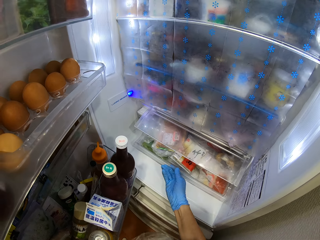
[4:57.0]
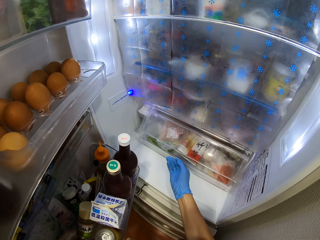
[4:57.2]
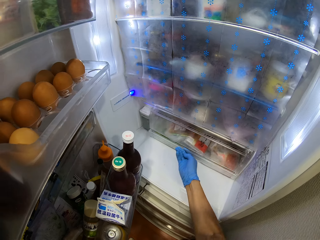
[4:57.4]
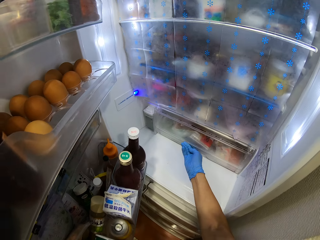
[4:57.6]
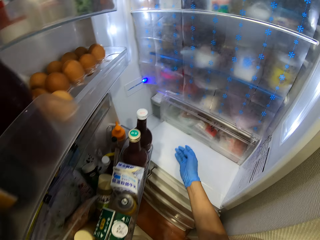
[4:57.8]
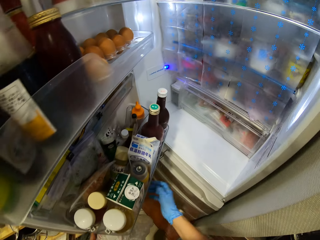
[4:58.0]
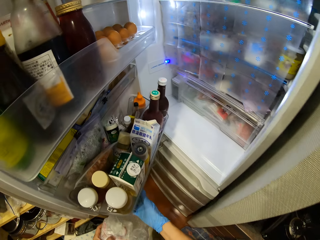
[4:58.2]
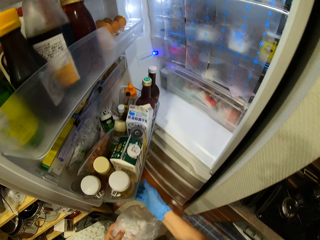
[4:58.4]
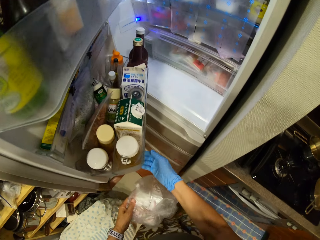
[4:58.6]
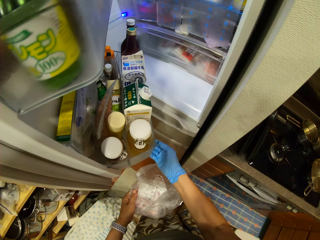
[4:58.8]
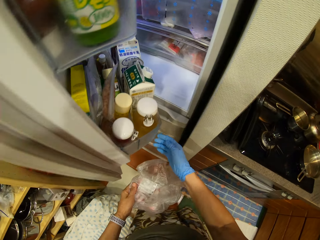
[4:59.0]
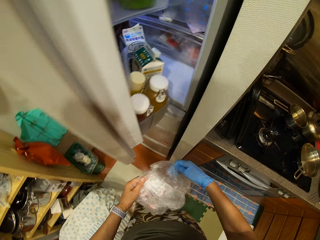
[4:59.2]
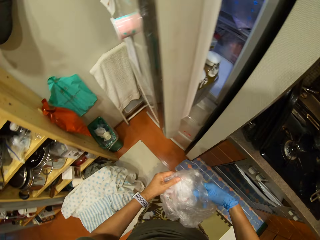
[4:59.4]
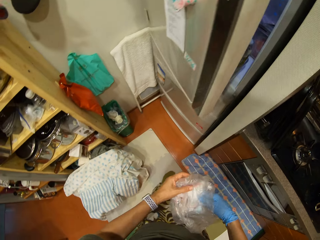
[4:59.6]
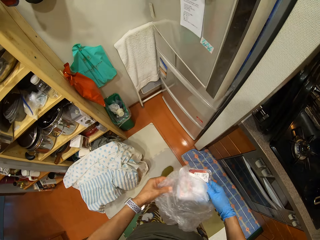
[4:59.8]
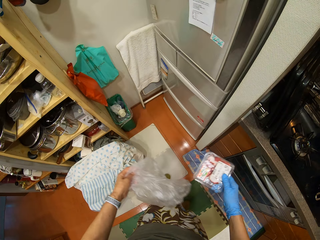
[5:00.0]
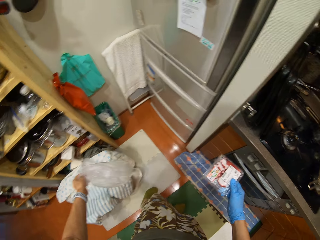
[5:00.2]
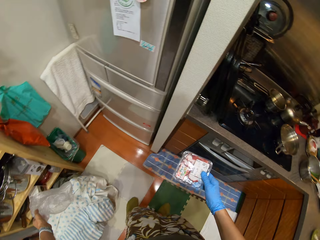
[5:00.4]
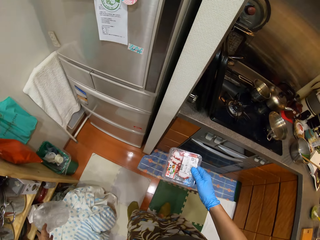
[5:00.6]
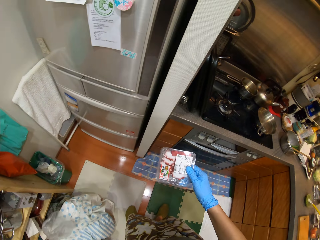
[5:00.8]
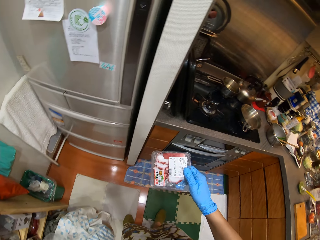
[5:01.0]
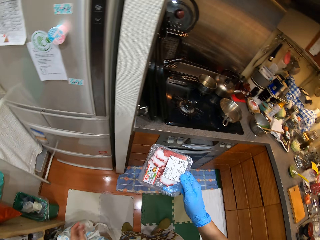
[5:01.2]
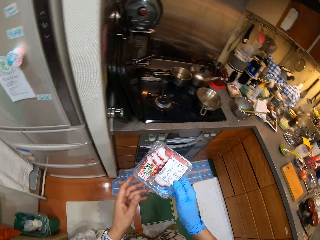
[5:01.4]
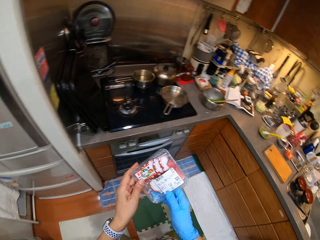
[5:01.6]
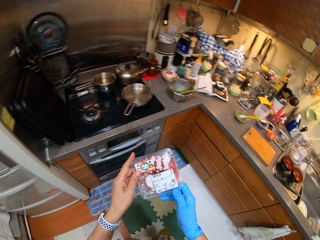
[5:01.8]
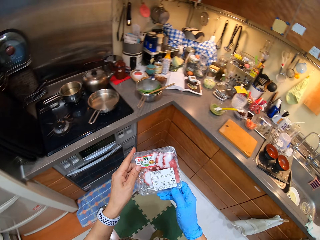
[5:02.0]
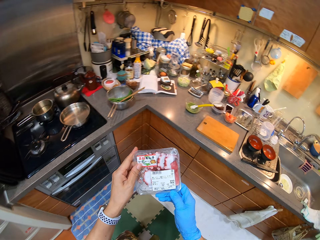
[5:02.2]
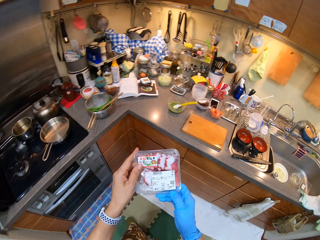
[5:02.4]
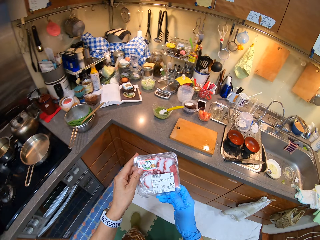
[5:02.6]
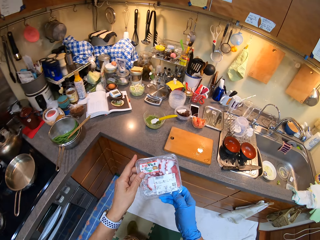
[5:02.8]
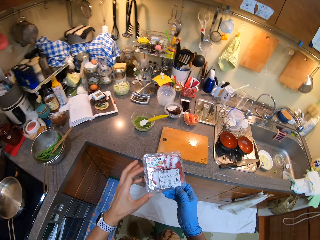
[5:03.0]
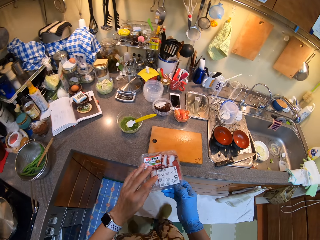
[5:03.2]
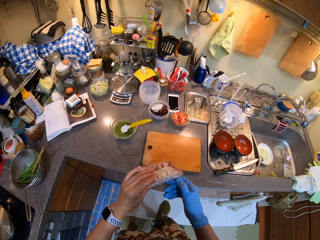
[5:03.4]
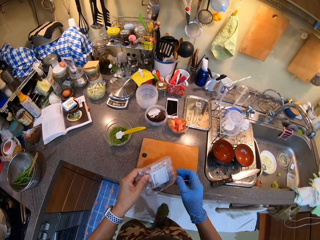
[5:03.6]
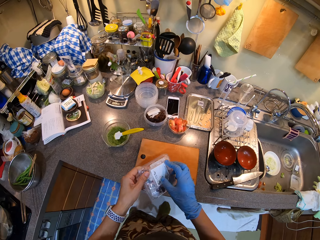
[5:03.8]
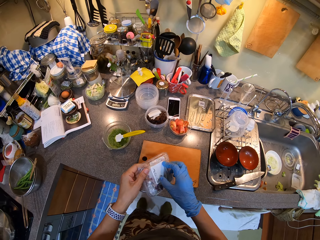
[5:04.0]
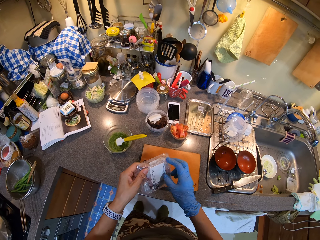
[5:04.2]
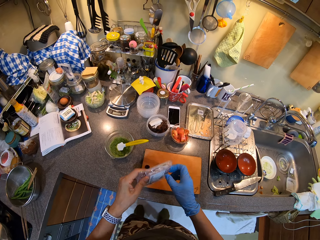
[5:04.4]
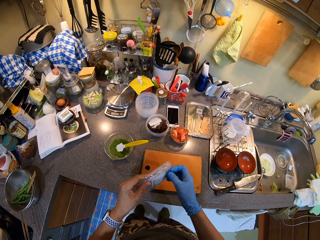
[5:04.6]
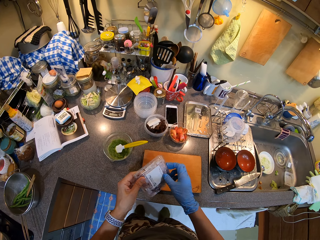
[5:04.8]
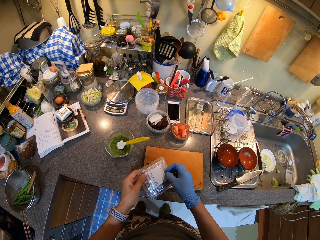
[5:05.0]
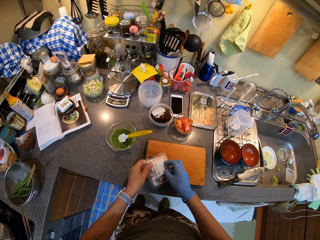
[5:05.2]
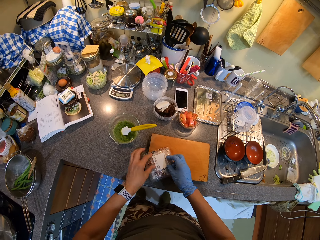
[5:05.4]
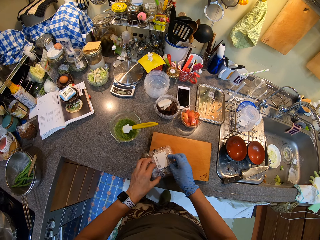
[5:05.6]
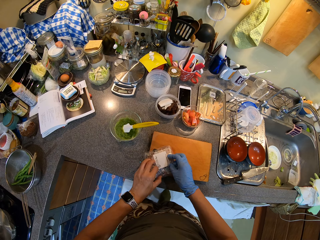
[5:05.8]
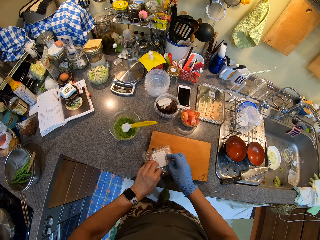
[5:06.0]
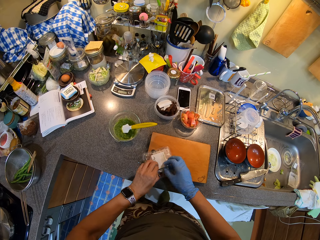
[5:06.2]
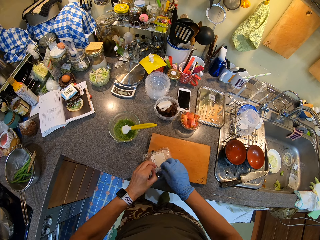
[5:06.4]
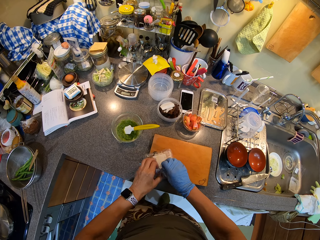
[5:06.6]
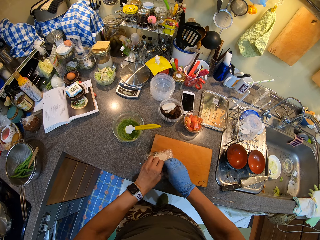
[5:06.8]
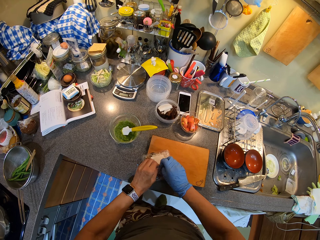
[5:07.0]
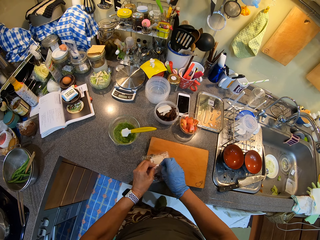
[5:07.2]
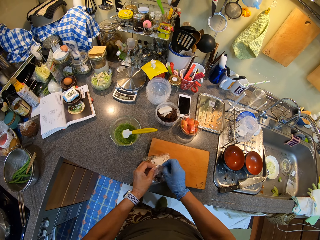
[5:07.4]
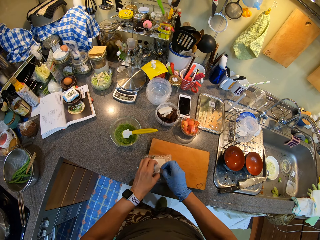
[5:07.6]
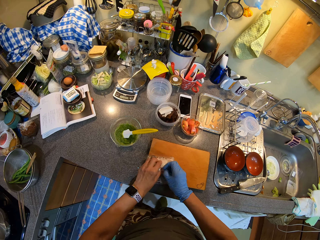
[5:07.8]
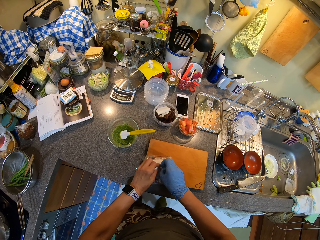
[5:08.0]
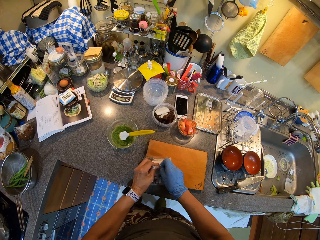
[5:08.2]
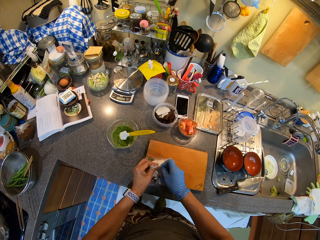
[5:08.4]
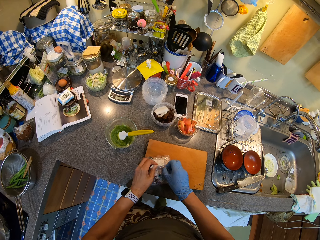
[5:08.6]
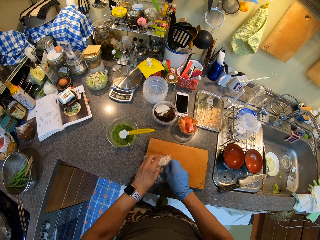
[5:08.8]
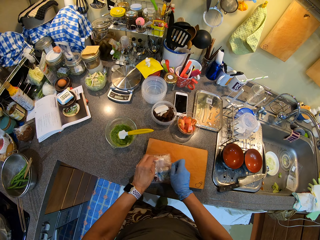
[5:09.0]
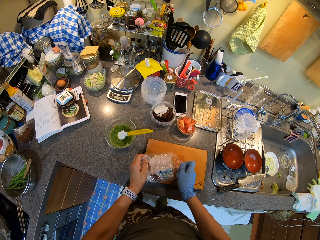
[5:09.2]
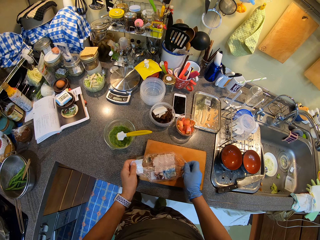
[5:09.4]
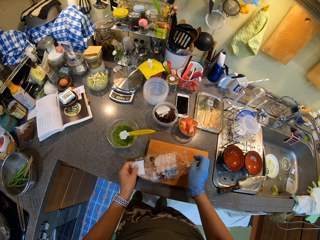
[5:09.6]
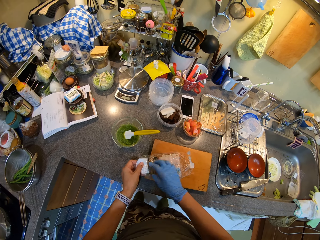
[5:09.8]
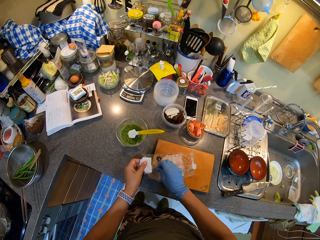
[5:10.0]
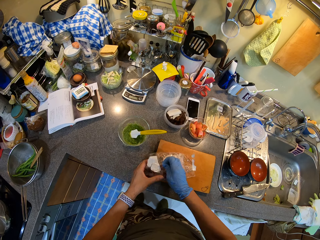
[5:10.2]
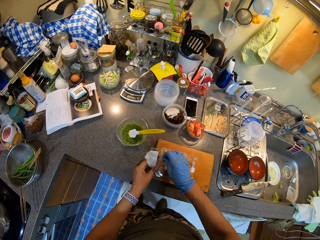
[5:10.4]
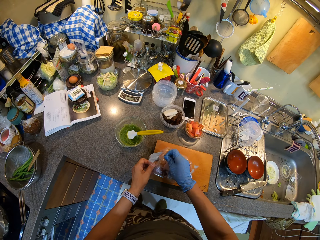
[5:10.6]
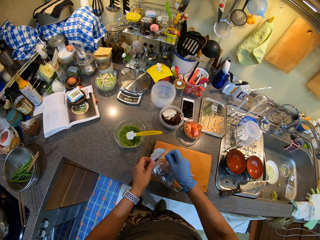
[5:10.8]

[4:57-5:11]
The camera wearer removes something in the fridge. They close the fridge. They close the fridge door. They open something. They tear a plastic paper on something.

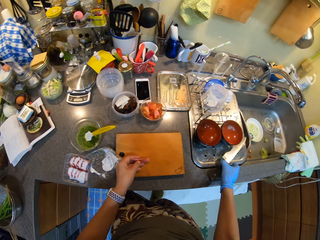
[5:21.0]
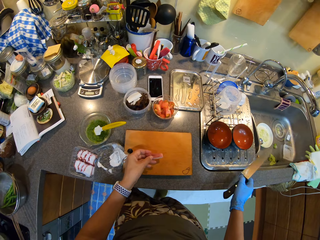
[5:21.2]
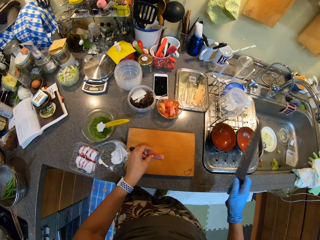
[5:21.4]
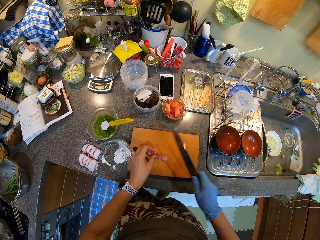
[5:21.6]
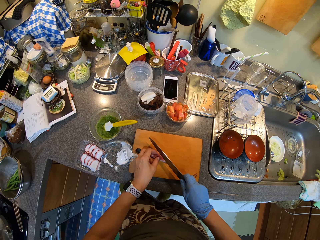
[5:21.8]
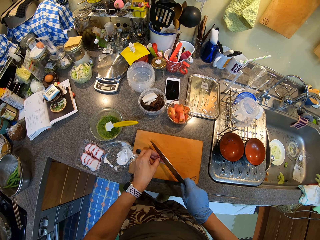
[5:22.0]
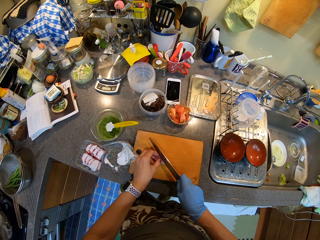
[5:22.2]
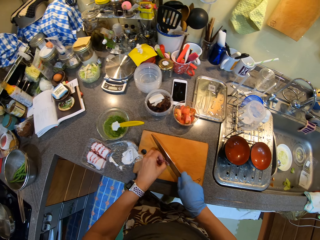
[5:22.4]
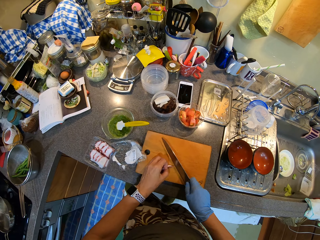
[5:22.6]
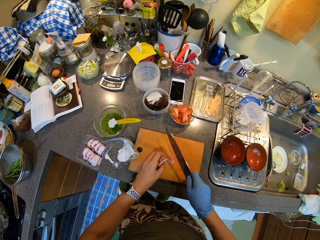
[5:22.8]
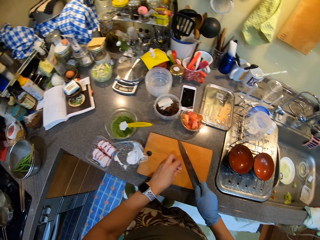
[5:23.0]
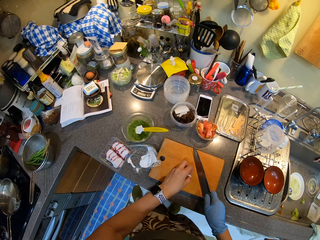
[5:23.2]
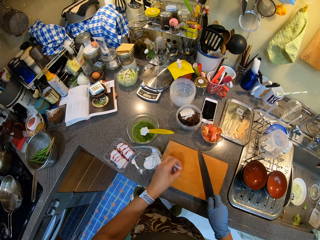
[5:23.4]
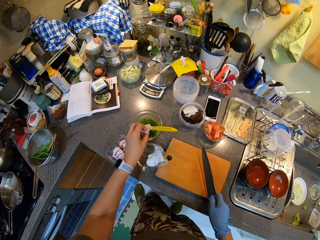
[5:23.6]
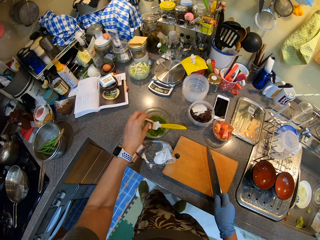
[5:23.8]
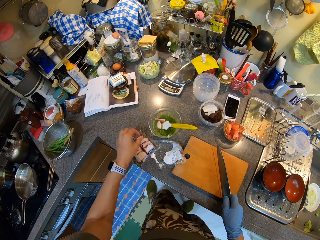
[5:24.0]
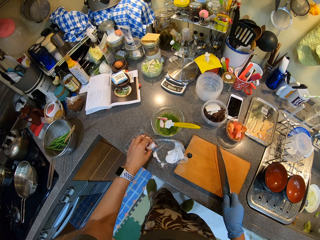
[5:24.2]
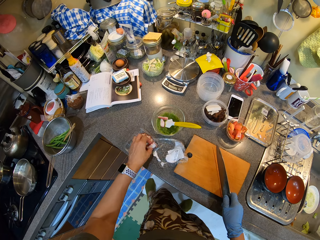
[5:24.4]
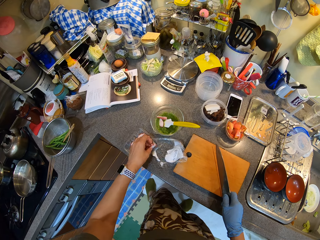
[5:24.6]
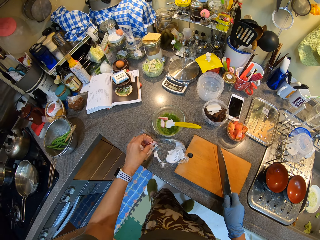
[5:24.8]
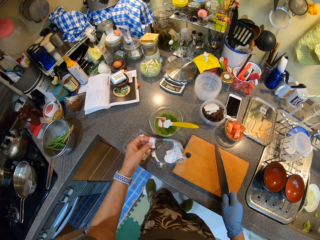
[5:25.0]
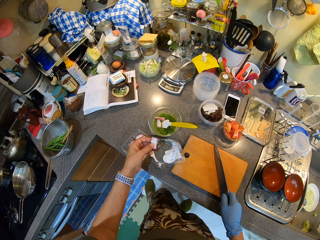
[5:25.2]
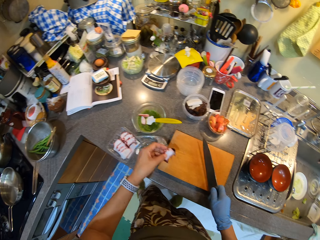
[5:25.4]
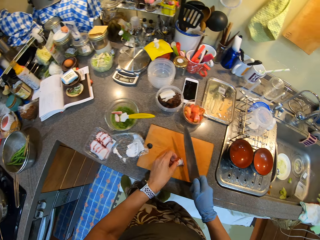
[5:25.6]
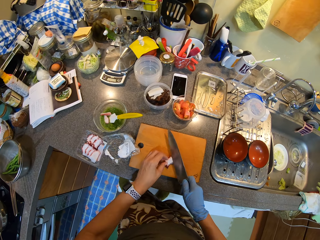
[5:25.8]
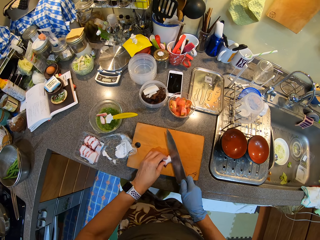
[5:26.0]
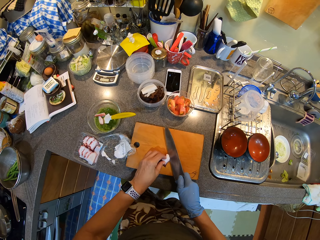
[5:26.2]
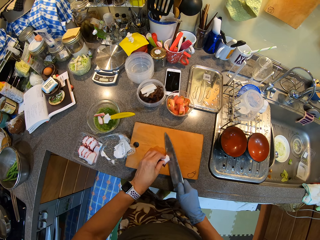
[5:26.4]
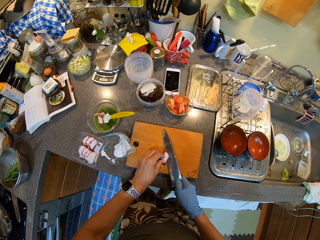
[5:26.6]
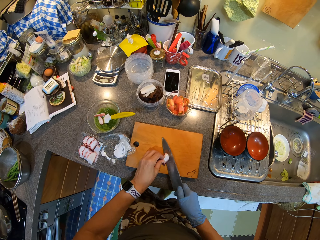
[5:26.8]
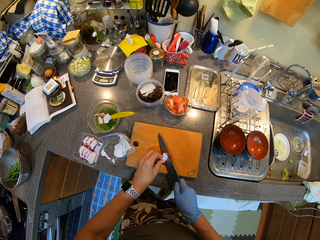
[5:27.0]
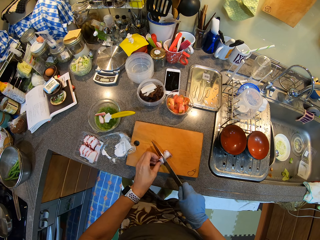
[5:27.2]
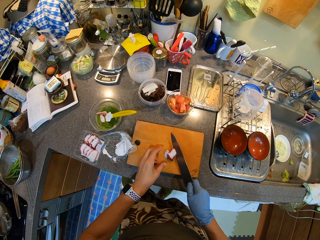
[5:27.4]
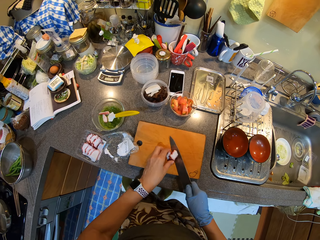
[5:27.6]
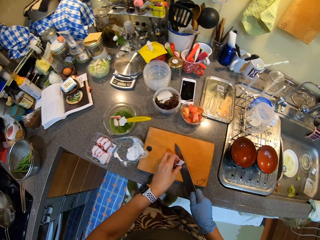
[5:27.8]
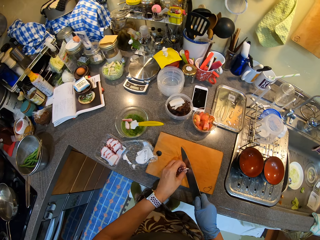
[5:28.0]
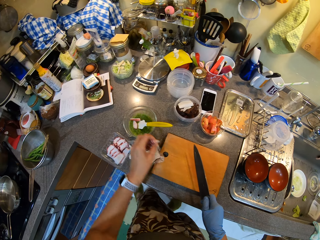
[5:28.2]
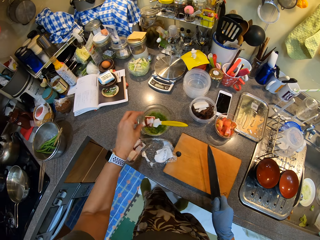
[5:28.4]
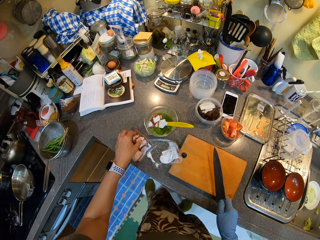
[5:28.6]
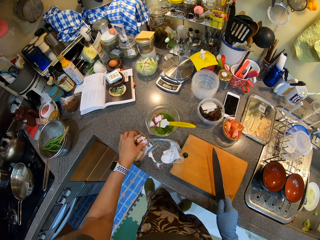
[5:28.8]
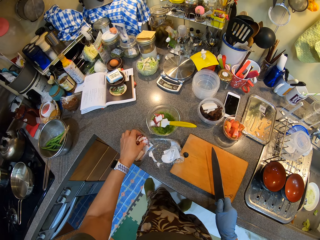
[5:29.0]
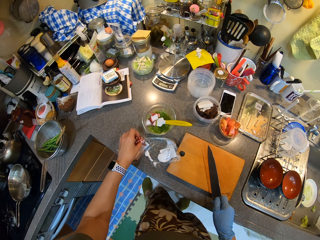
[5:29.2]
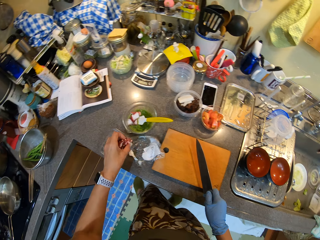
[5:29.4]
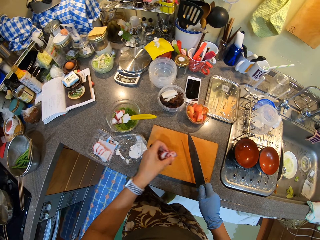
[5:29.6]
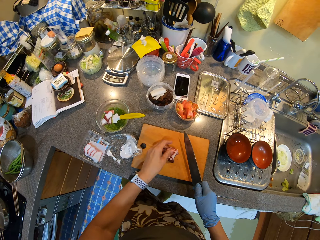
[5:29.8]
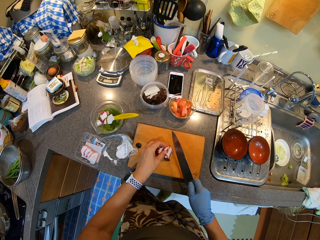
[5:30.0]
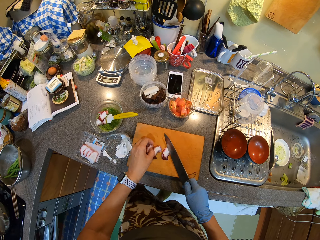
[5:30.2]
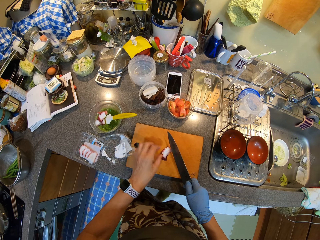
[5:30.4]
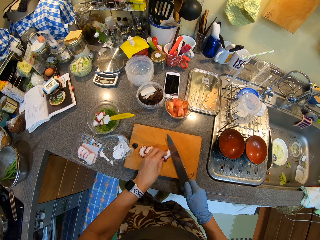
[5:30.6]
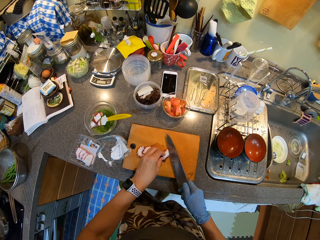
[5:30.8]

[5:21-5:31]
The camera wearer places something on the chopping board. They cut something with a knife. They put something in a bowl.
